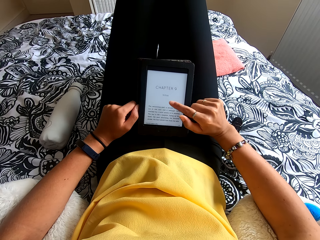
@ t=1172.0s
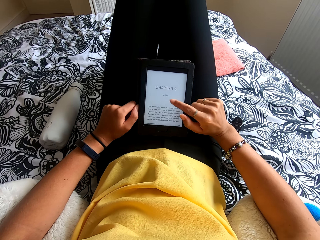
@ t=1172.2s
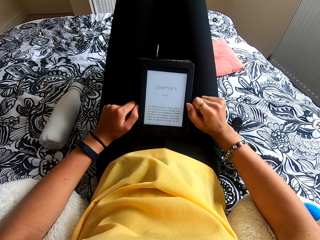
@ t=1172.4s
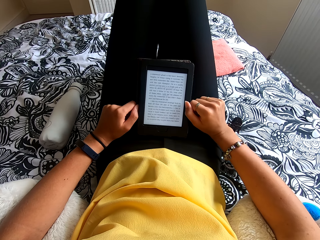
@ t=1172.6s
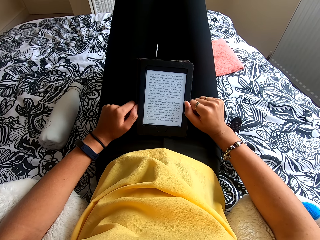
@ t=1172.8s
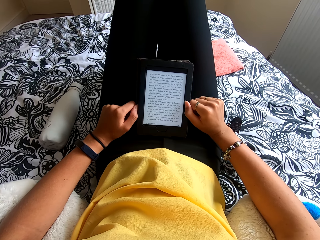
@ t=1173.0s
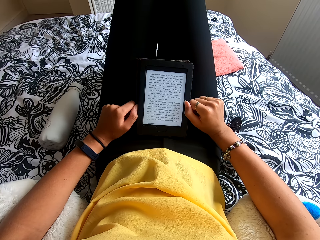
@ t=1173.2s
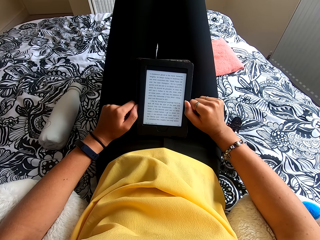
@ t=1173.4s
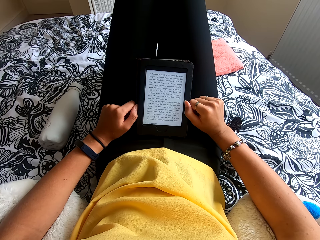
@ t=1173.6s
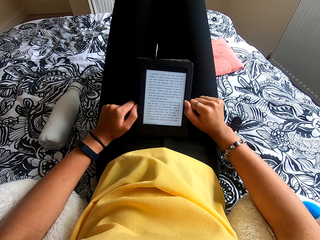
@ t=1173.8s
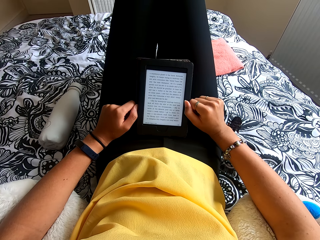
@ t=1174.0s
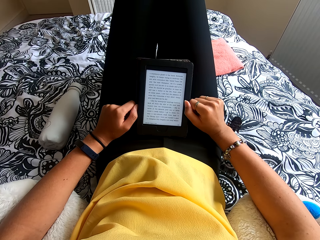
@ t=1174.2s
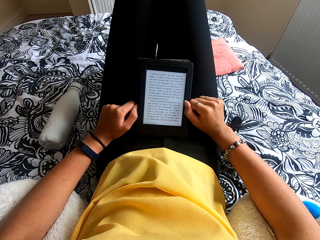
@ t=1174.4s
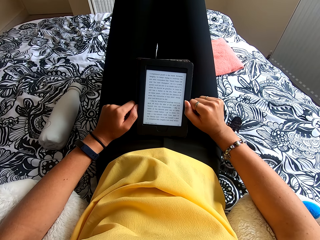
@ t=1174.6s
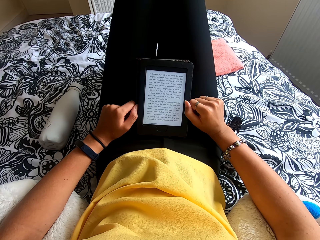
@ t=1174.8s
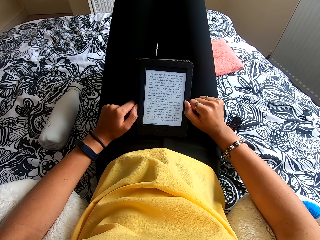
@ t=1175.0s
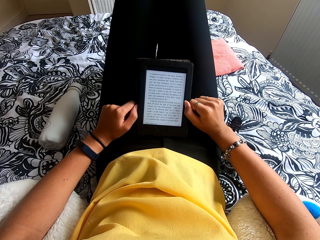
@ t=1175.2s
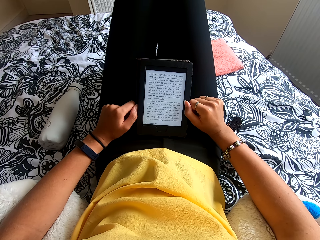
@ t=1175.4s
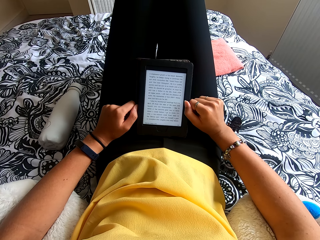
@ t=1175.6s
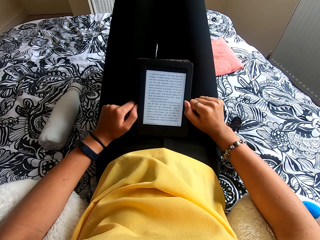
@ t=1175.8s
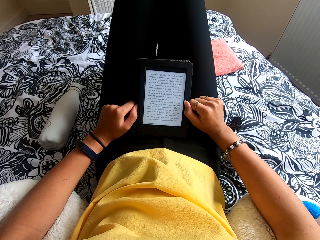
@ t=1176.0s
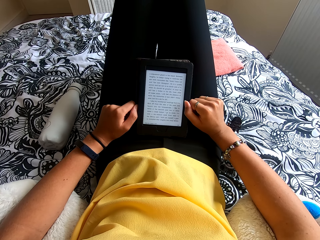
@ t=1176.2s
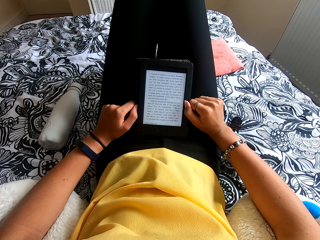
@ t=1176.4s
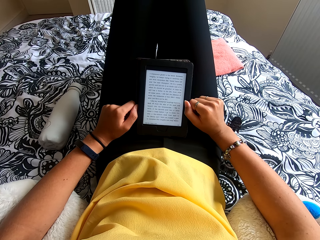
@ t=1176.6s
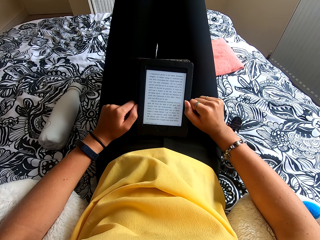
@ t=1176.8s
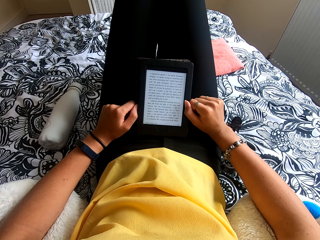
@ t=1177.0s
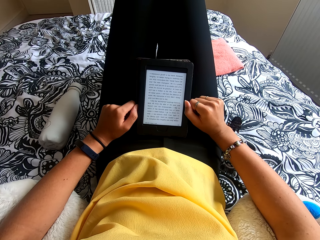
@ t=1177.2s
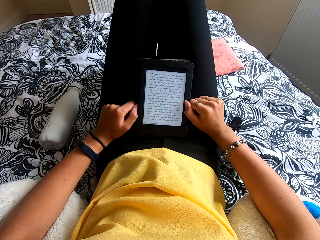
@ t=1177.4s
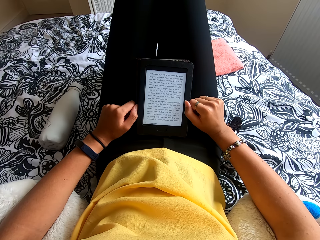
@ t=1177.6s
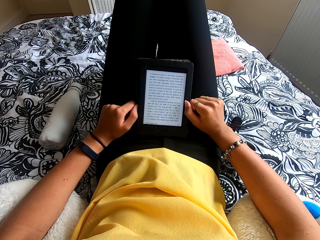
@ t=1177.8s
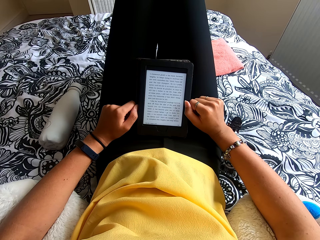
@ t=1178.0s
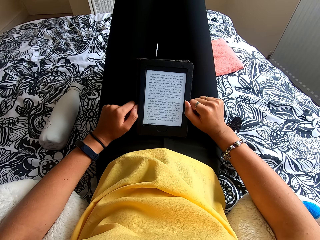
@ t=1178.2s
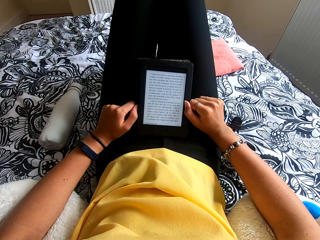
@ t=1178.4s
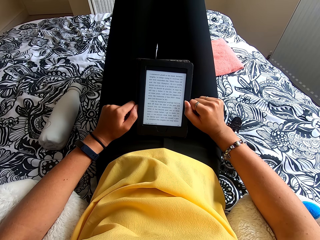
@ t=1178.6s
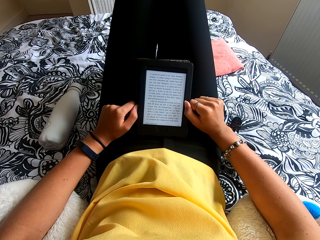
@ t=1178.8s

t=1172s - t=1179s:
The camera wearer presses the ebook reader. They move the hand down. They read the ebook reader.

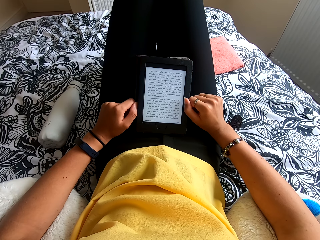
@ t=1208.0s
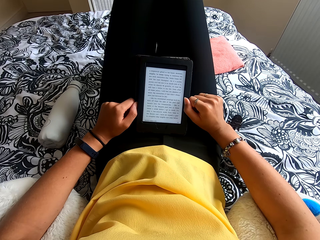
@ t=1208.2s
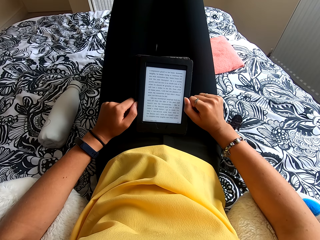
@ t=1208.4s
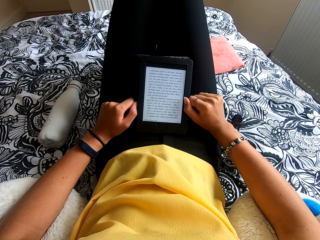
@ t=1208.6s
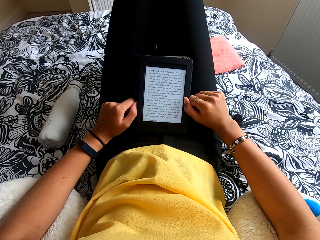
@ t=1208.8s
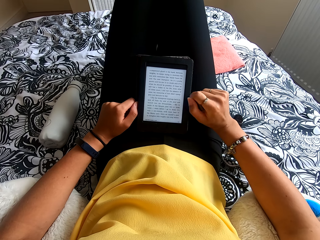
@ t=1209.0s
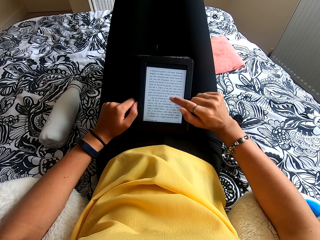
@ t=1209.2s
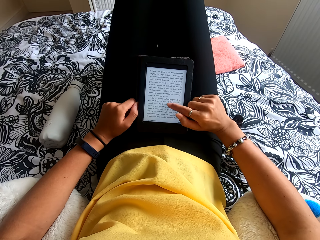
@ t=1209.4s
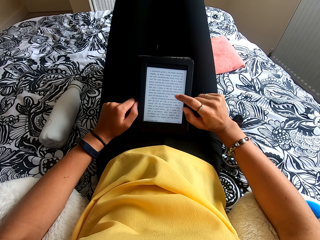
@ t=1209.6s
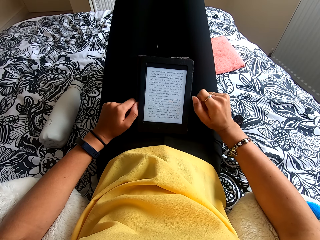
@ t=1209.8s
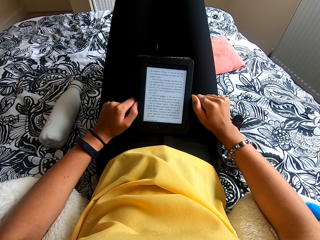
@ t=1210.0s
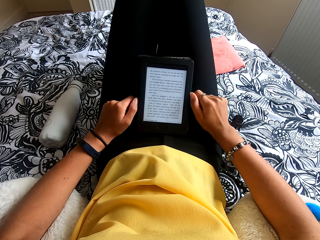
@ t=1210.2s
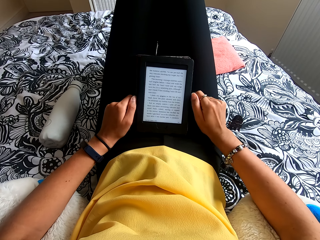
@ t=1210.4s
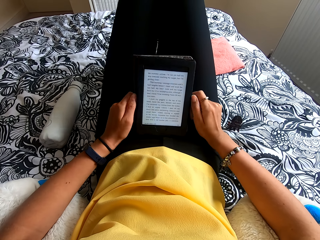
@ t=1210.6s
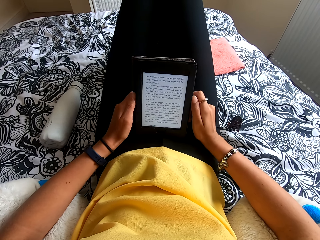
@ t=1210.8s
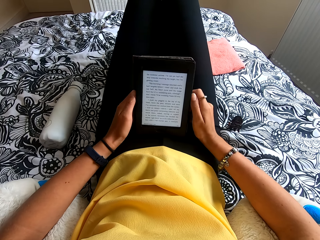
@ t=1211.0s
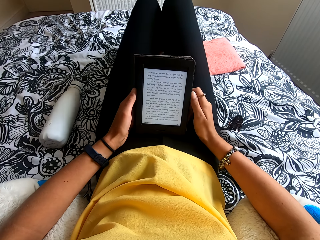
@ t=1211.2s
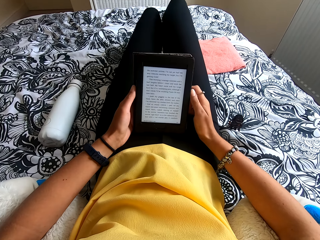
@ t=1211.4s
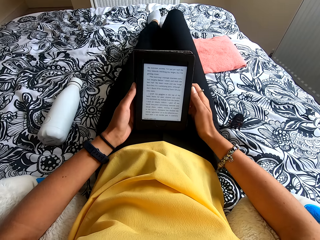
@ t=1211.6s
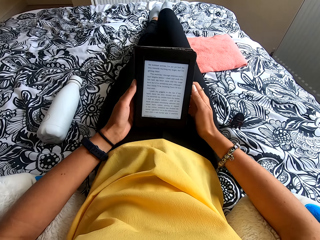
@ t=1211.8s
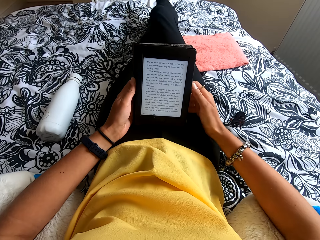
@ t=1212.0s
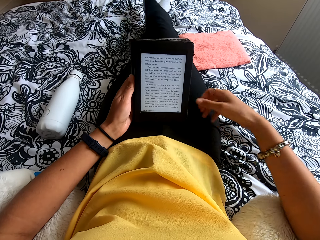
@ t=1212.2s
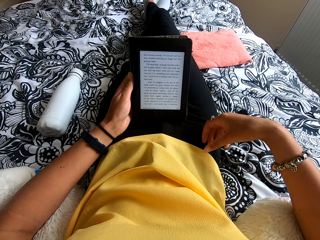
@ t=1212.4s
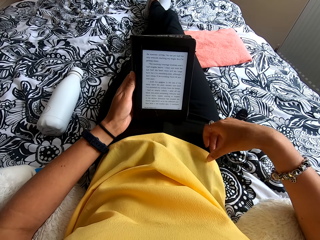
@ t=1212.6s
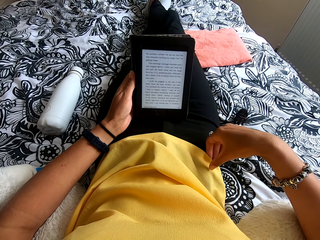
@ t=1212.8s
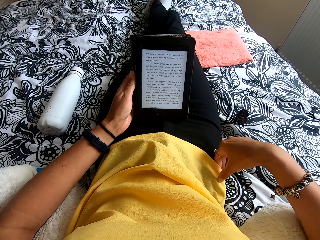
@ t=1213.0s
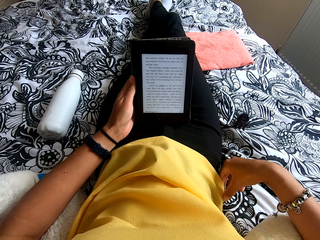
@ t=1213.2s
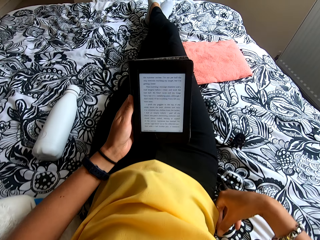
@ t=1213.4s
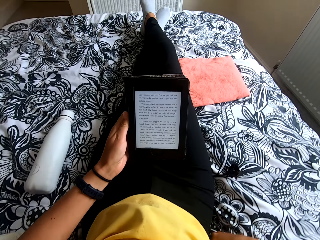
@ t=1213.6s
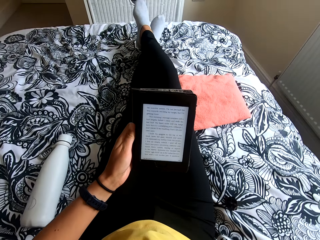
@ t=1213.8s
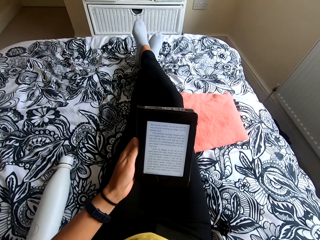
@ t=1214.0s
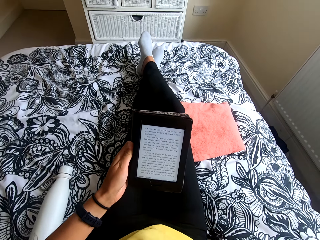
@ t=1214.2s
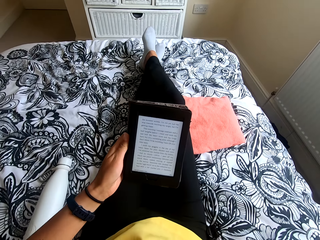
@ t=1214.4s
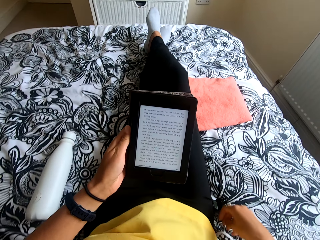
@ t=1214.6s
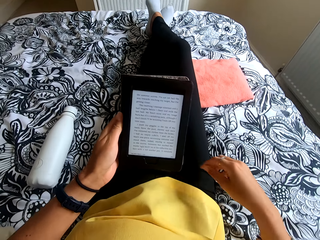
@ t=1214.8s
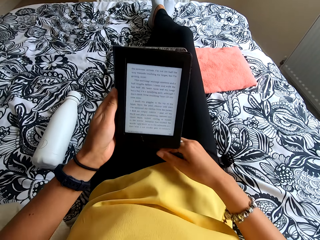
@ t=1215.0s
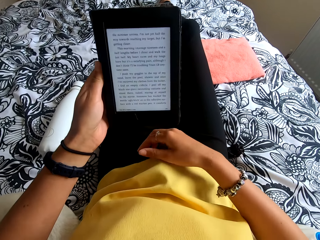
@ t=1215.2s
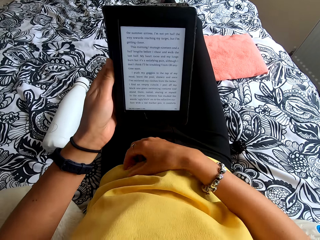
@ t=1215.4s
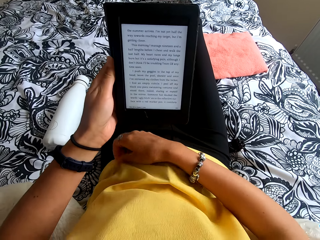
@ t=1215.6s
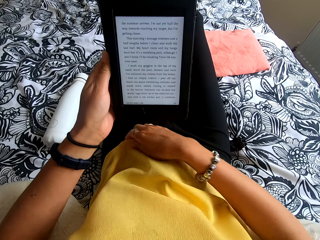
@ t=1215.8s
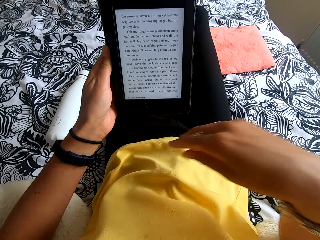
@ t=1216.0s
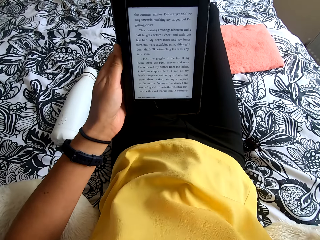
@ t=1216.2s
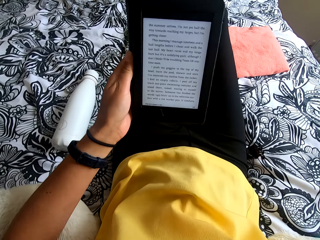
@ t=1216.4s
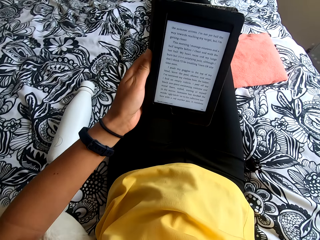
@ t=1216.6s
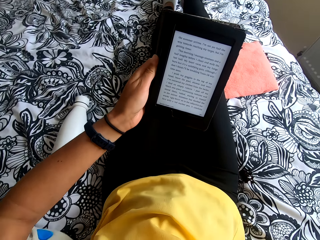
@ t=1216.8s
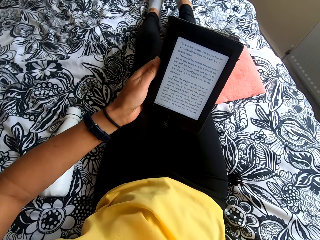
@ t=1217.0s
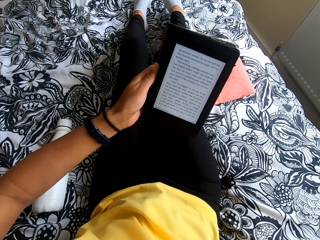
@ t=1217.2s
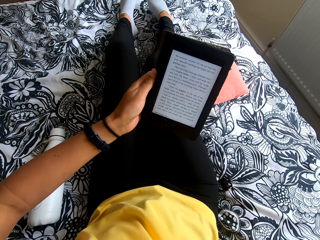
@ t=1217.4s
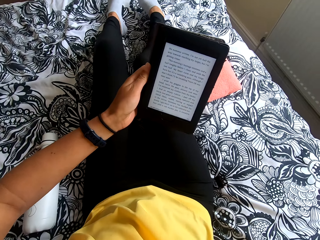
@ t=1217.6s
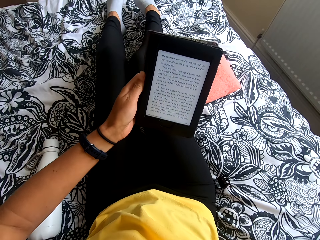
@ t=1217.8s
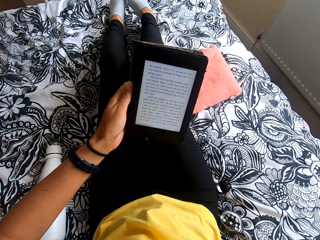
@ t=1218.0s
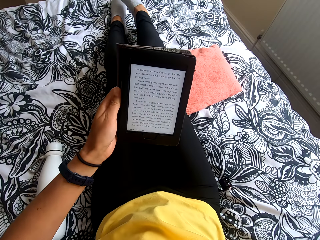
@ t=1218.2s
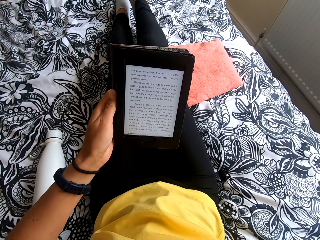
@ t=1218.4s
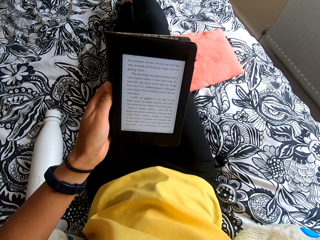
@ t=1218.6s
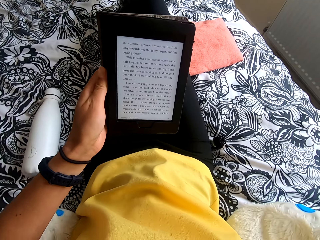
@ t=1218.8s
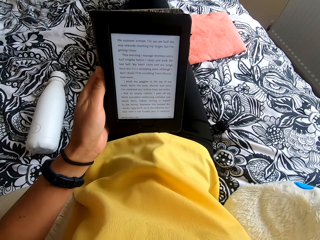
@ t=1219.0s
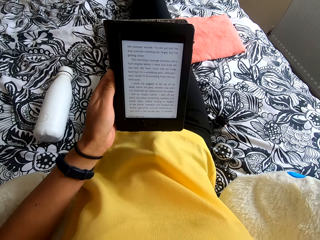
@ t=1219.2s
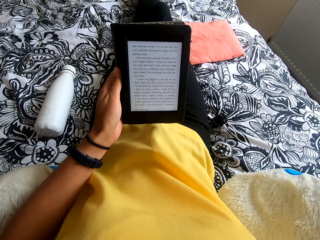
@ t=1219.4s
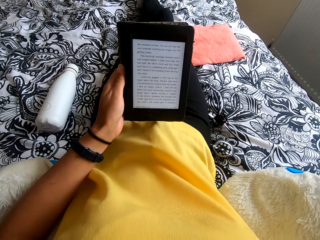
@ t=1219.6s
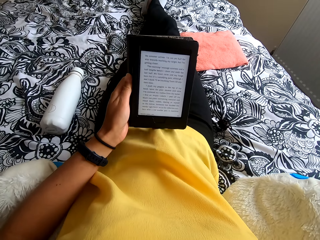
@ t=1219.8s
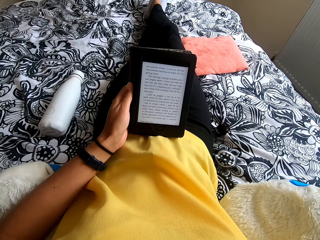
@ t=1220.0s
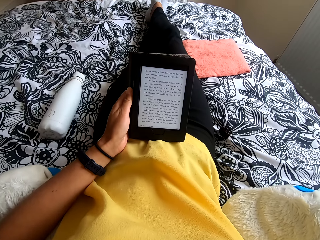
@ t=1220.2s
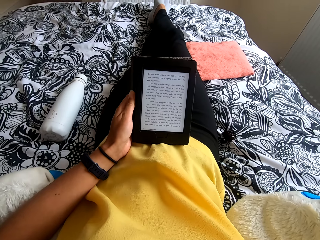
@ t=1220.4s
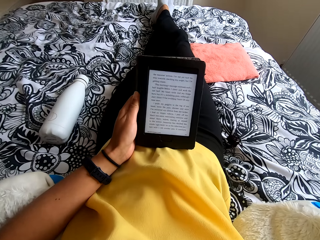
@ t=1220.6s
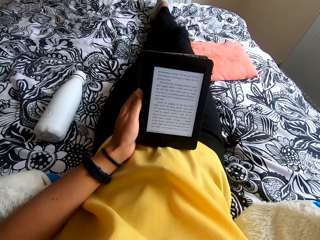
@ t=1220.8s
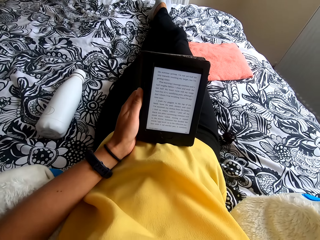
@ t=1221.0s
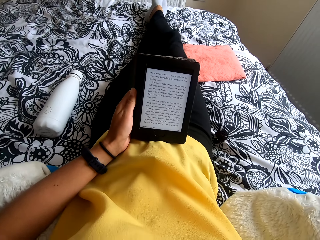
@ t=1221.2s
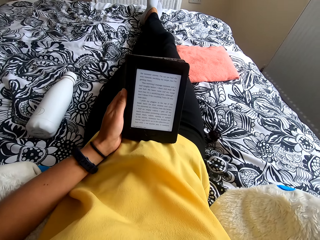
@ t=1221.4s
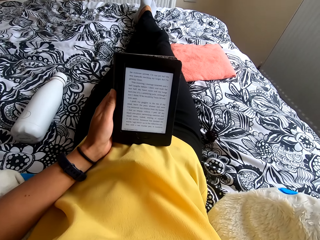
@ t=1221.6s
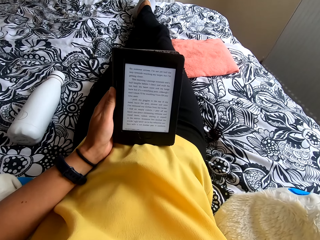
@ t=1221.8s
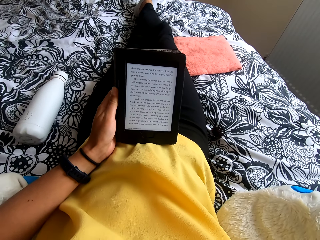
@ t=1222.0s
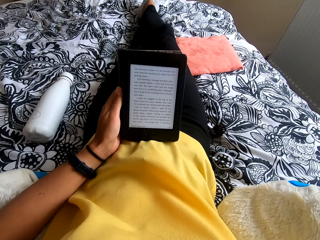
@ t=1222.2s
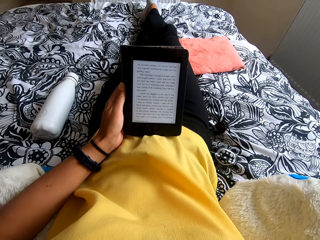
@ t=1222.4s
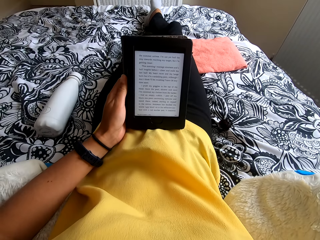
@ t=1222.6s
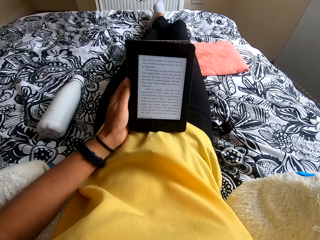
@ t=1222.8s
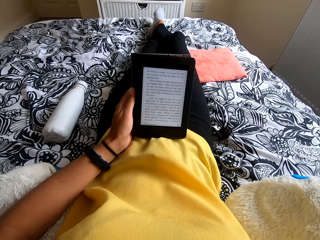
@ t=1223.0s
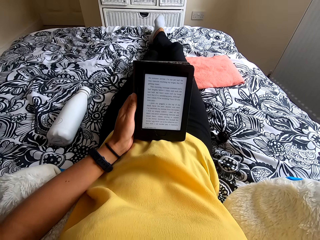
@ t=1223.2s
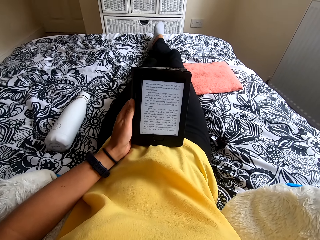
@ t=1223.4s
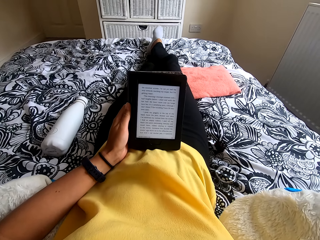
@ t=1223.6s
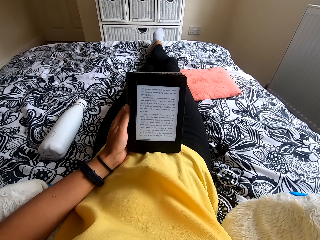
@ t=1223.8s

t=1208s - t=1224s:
The camera wearer touches the tablet screen. She moves the hand down. She holds the tablet. She moves the legs down and folds her legs. She stretches her top. She moves the right hand up and touches her head. She moves on the bed. She moves the tablet down.
